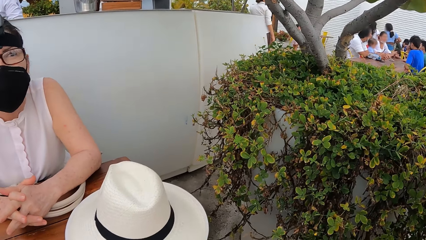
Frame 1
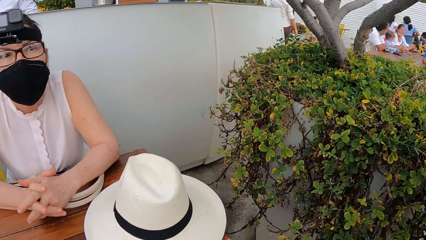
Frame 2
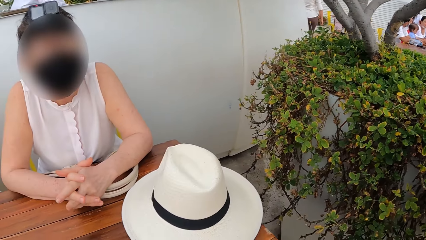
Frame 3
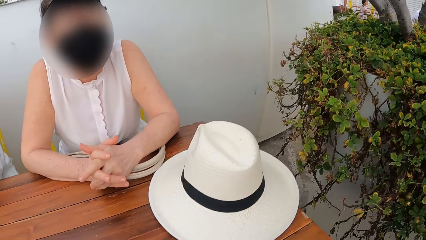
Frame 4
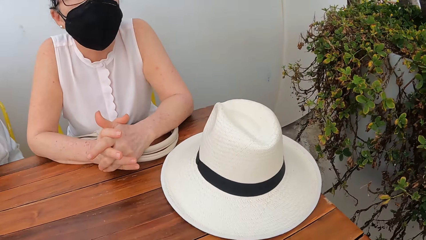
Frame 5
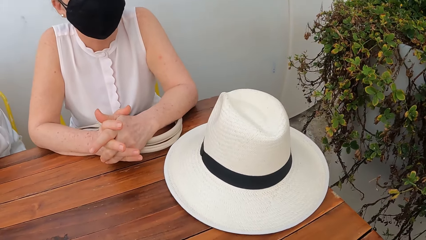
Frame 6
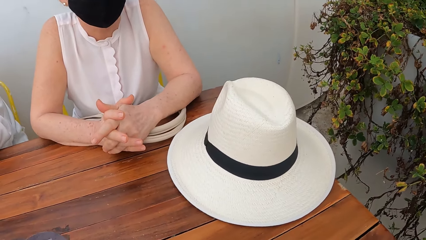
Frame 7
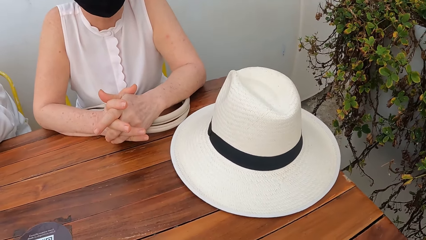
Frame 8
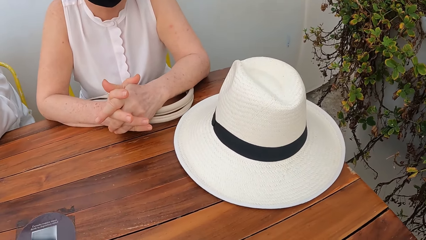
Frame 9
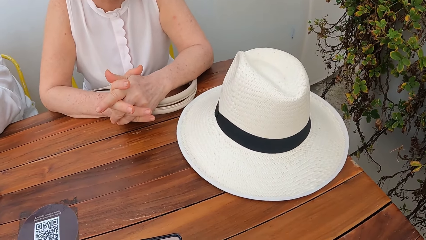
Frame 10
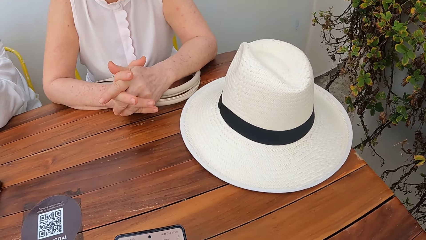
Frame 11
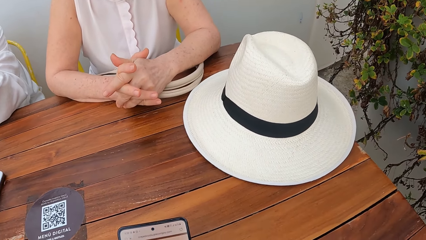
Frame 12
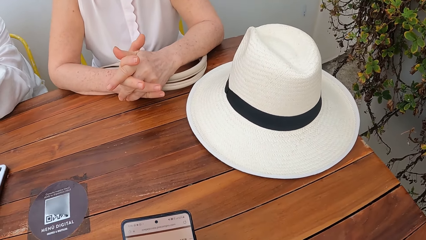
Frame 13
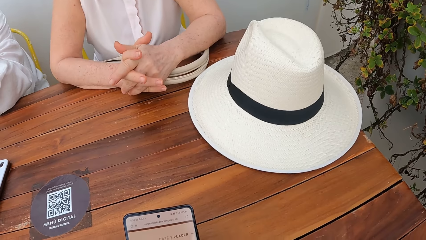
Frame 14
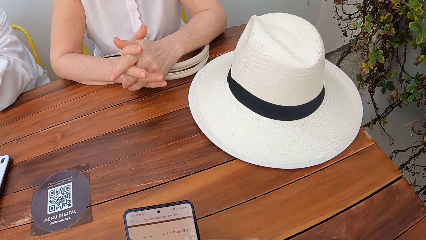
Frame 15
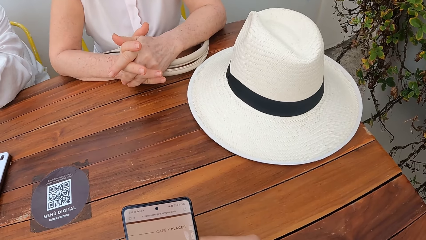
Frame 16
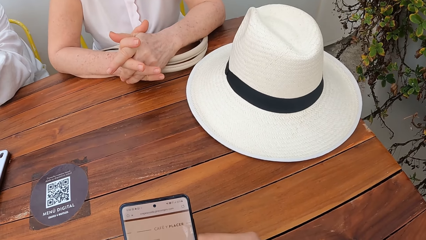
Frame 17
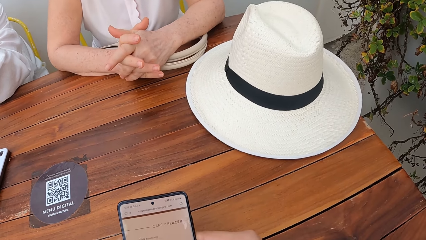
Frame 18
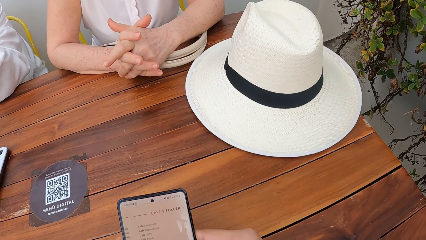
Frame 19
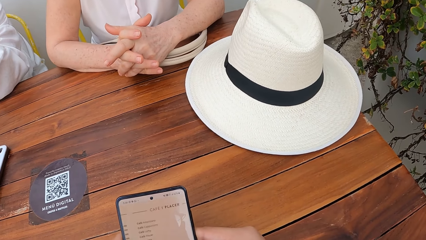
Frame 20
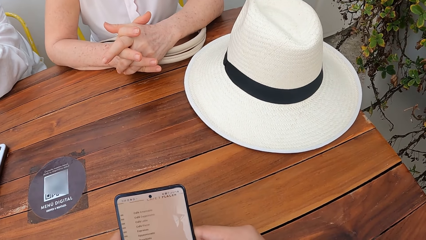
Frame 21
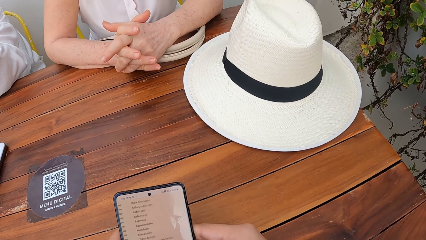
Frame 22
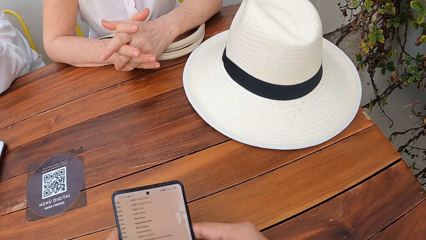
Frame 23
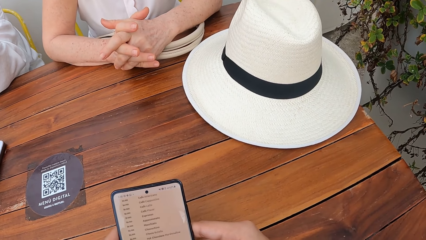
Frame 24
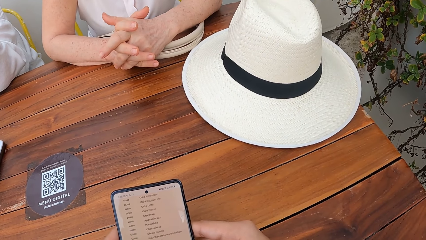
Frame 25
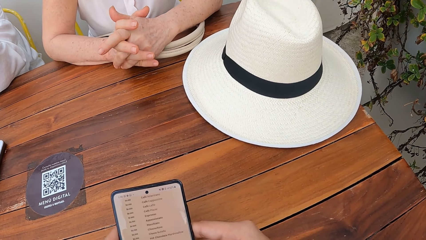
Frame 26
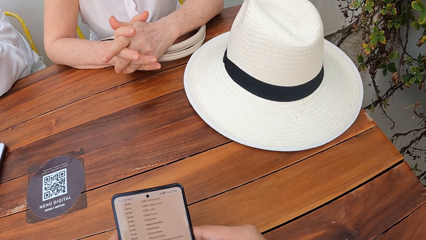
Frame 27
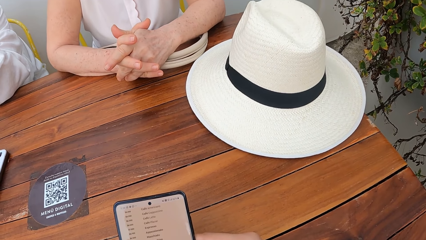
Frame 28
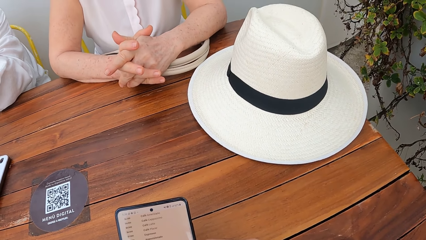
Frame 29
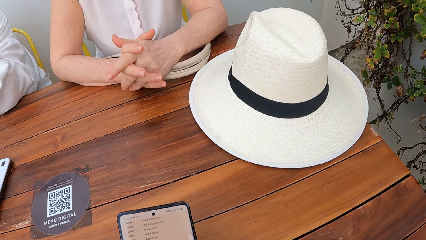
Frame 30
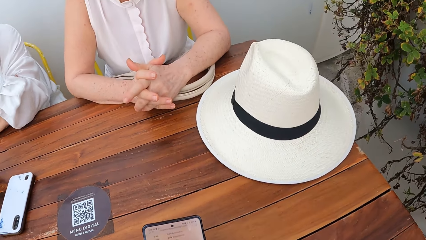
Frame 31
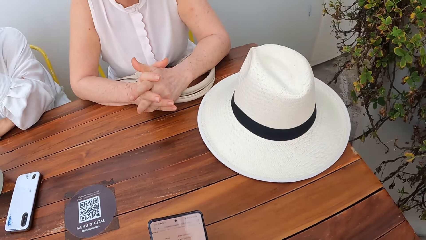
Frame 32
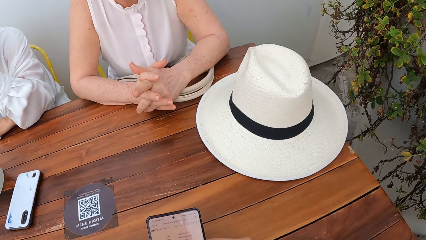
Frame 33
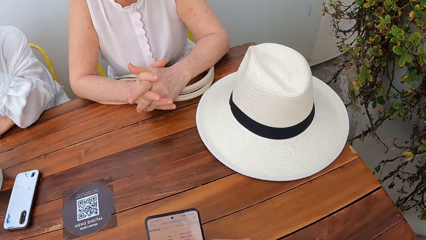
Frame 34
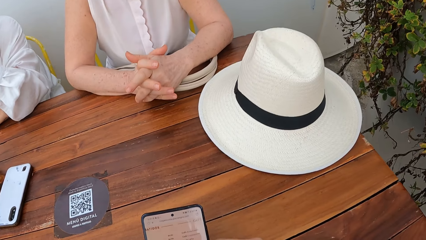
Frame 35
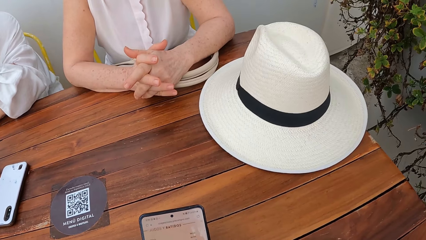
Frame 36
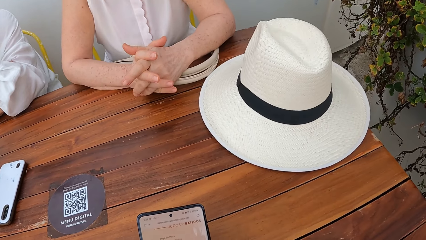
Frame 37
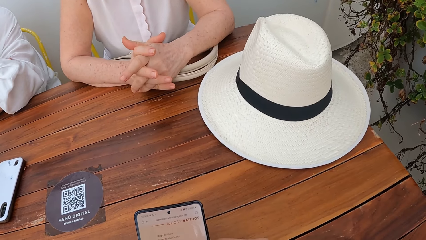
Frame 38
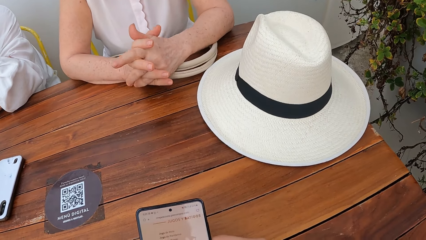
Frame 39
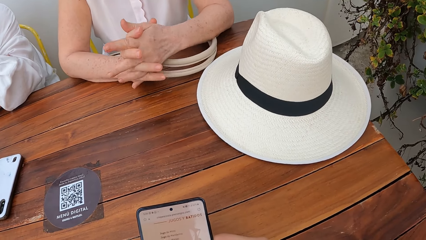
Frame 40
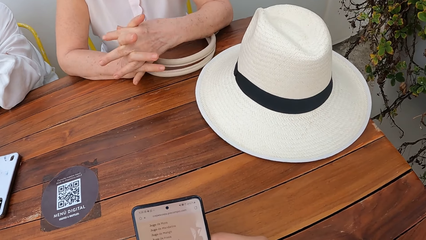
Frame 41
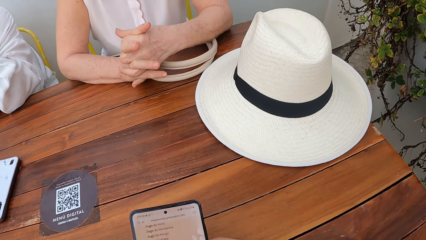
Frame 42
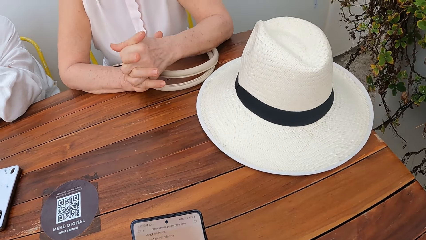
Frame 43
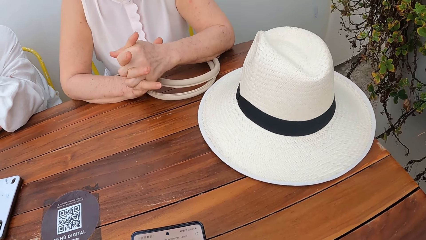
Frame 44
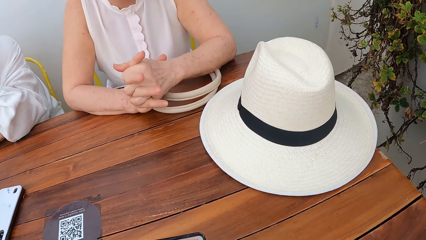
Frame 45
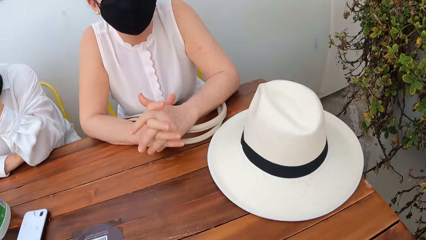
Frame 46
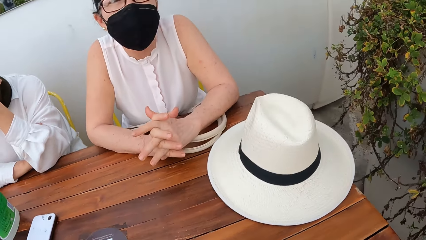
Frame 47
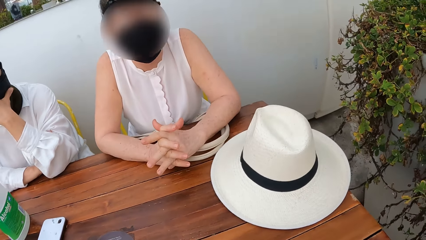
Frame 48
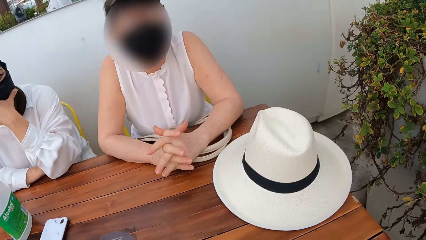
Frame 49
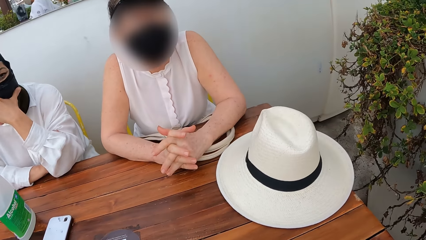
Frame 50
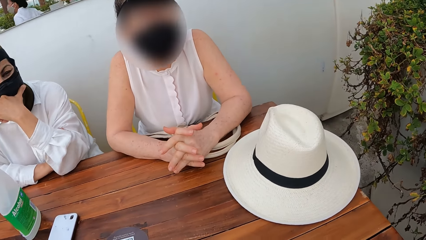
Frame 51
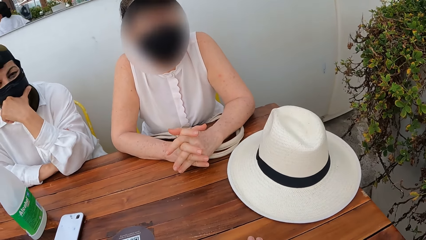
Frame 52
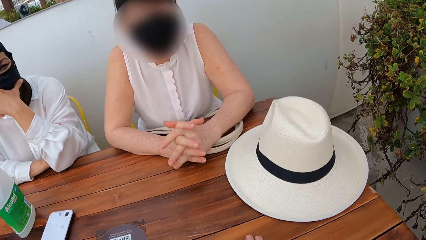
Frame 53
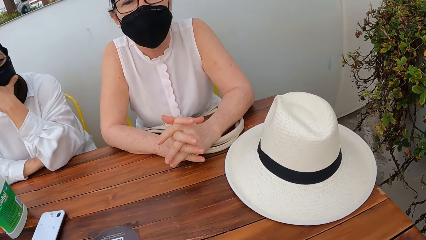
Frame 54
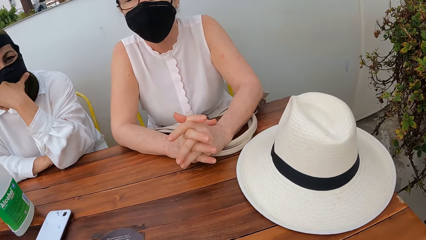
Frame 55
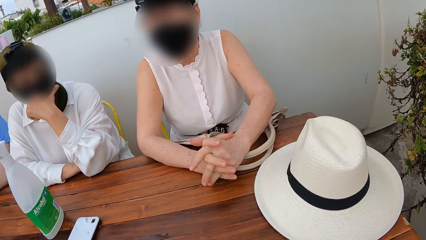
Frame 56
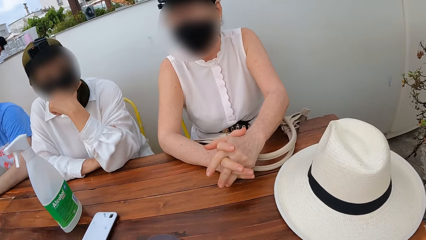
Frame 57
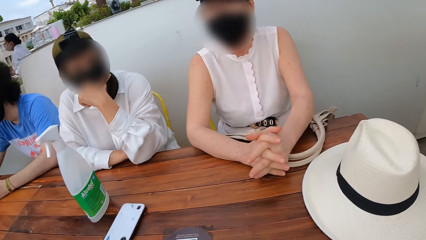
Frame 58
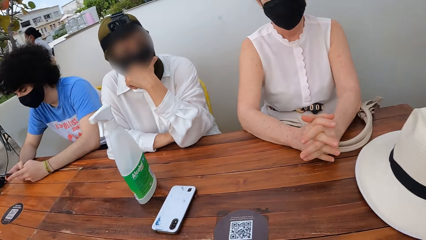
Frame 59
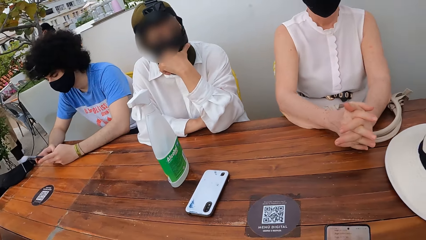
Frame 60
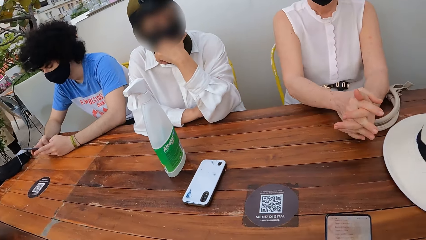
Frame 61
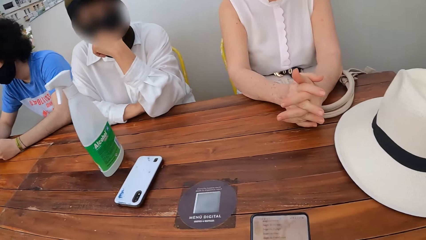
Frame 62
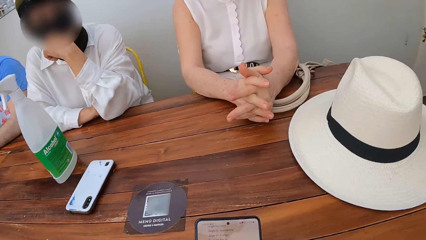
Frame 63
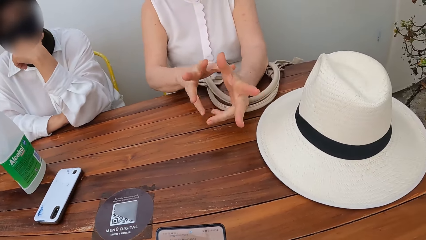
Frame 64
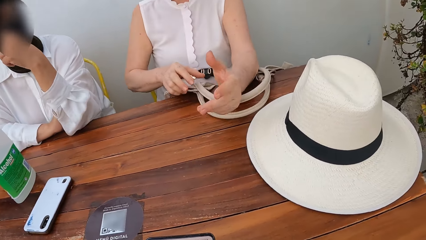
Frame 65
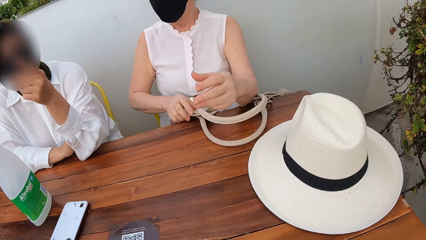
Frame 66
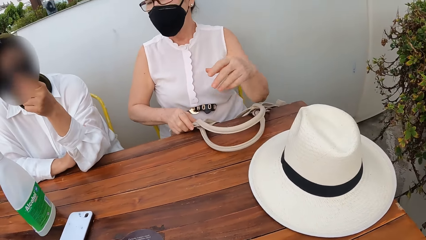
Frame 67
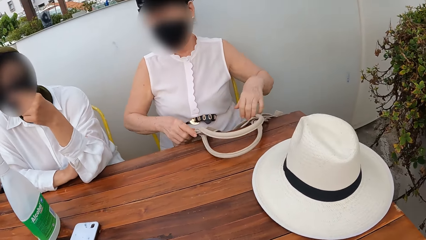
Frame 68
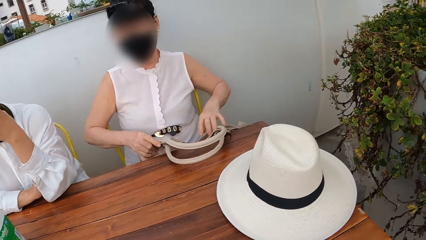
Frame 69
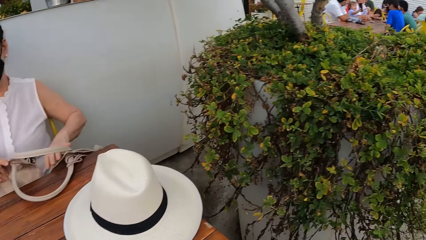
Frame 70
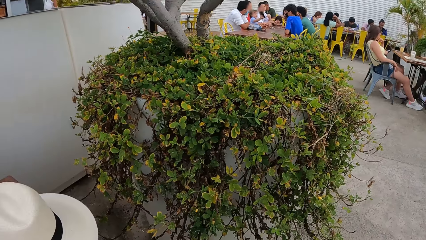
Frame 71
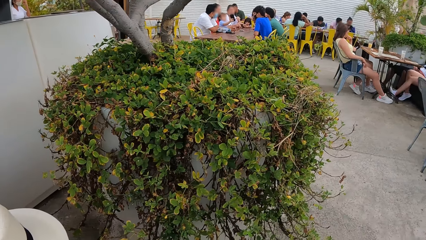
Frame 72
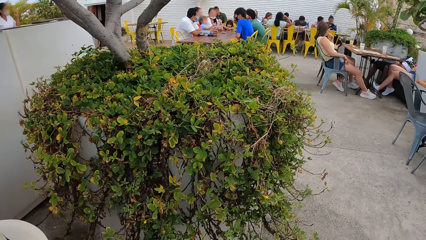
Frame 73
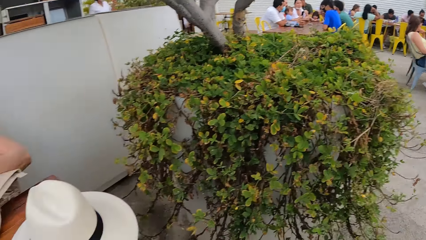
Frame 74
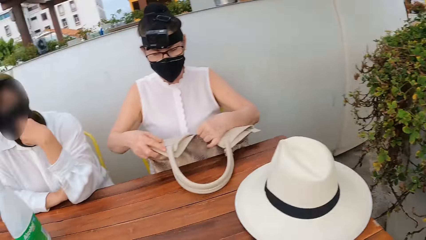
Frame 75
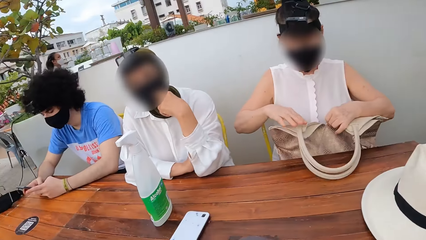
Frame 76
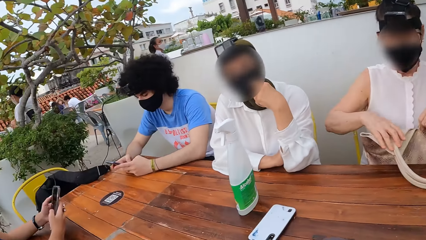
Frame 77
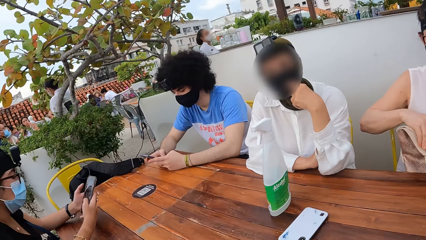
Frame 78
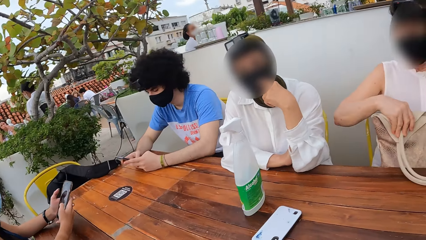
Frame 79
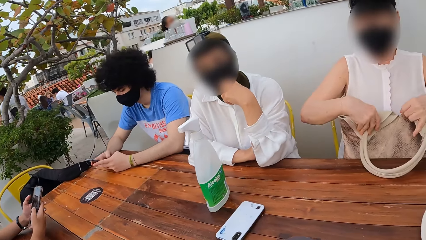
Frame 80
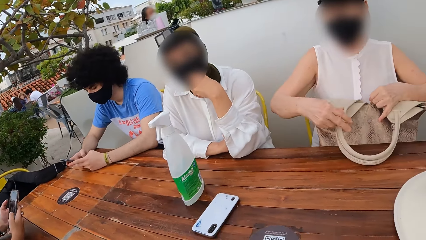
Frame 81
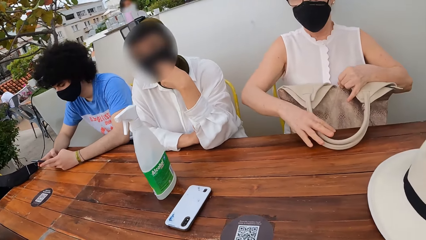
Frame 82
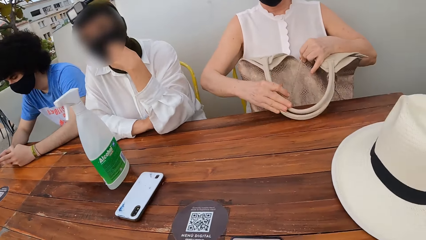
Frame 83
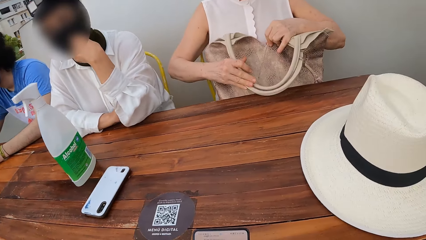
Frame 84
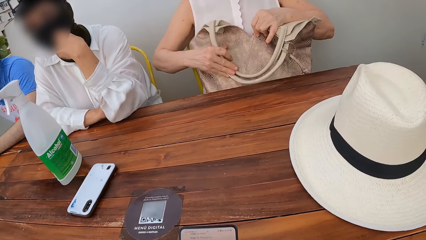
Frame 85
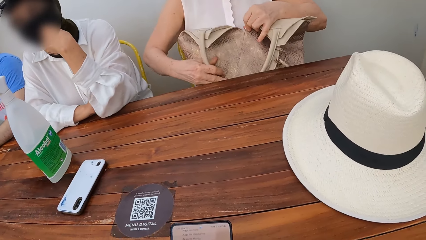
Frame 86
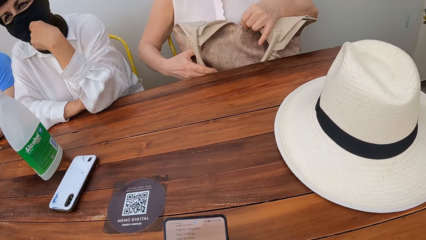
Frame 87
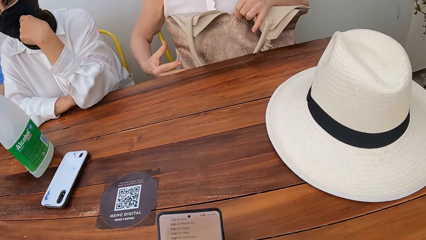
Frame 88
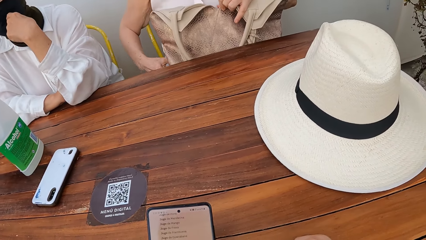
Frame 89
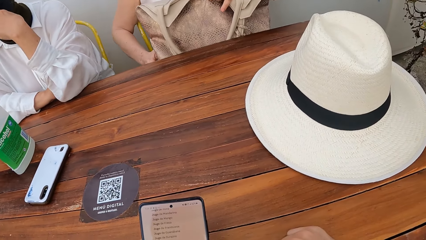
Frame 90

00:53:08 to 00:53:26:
The camera wearer scrolls the phone. They look around.
